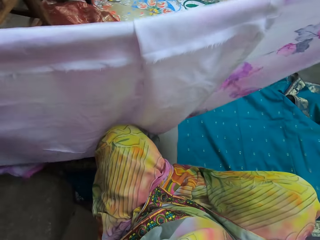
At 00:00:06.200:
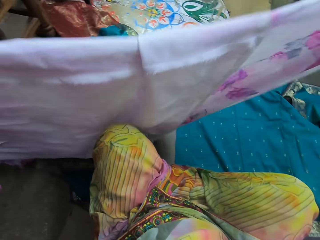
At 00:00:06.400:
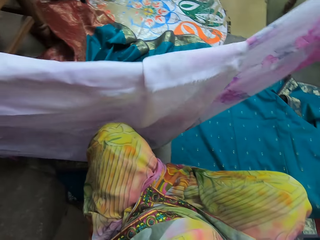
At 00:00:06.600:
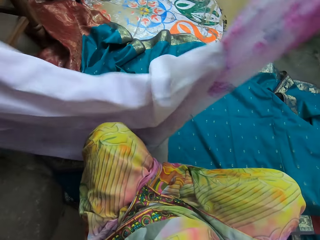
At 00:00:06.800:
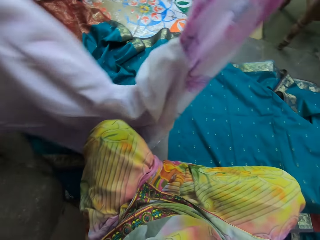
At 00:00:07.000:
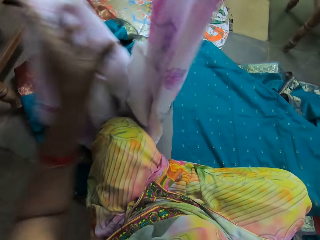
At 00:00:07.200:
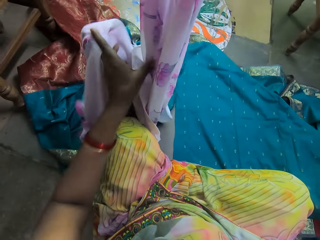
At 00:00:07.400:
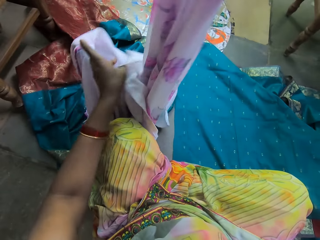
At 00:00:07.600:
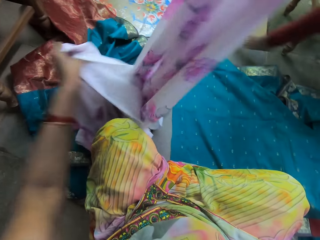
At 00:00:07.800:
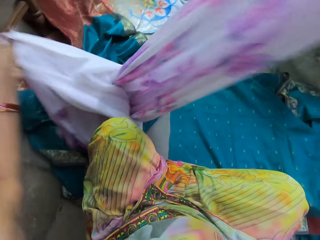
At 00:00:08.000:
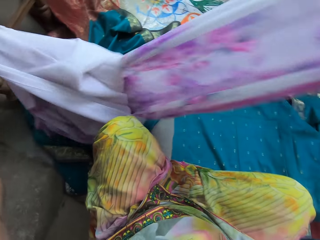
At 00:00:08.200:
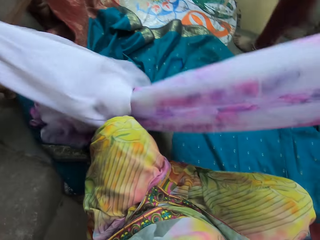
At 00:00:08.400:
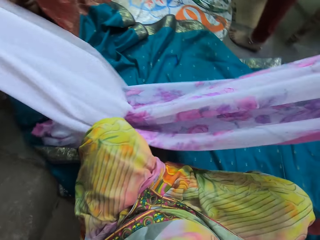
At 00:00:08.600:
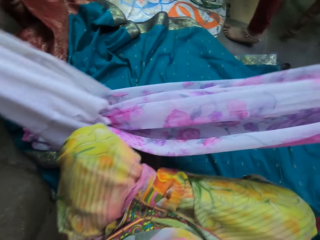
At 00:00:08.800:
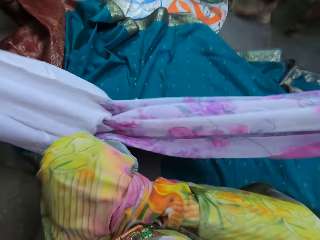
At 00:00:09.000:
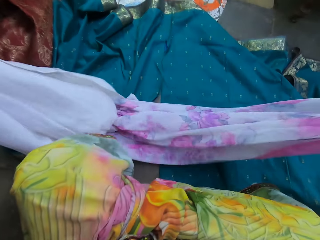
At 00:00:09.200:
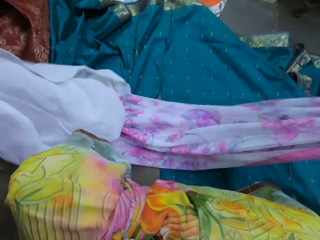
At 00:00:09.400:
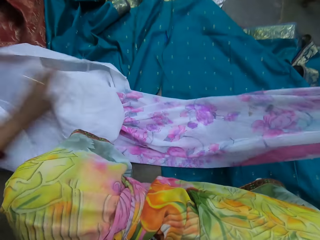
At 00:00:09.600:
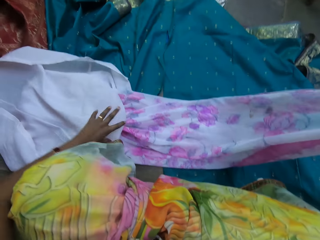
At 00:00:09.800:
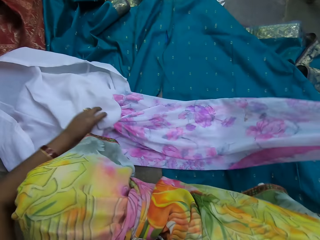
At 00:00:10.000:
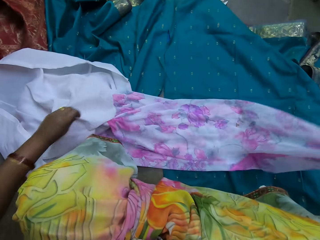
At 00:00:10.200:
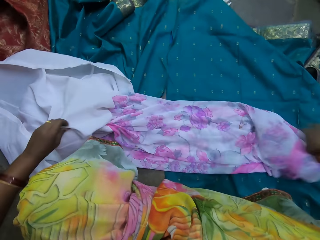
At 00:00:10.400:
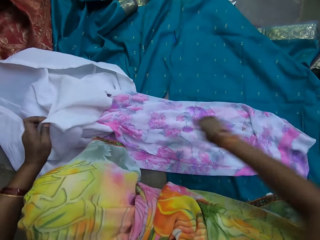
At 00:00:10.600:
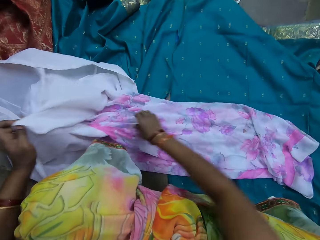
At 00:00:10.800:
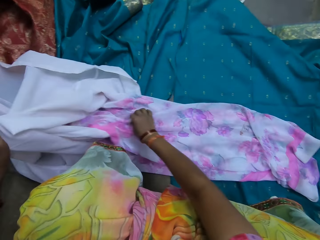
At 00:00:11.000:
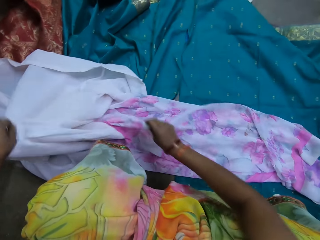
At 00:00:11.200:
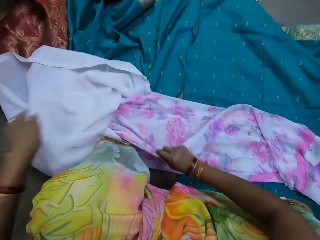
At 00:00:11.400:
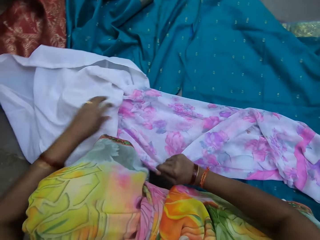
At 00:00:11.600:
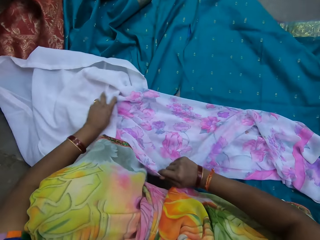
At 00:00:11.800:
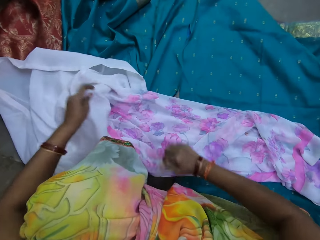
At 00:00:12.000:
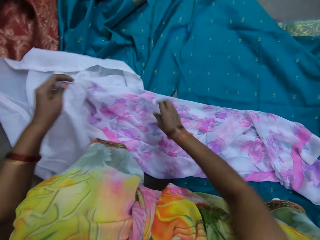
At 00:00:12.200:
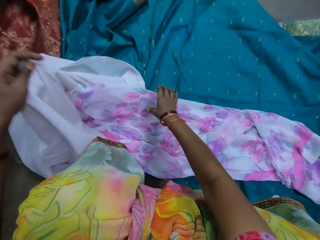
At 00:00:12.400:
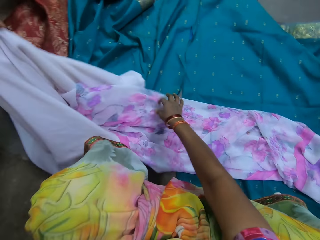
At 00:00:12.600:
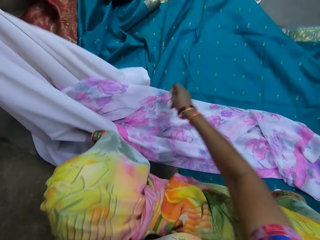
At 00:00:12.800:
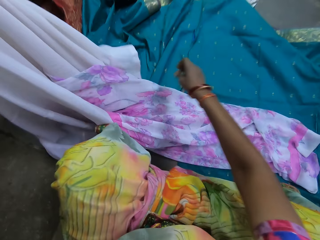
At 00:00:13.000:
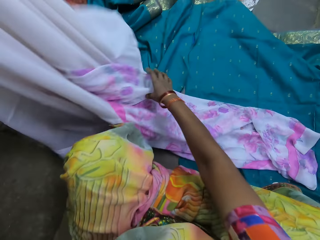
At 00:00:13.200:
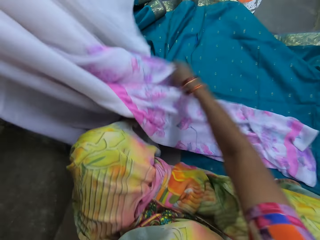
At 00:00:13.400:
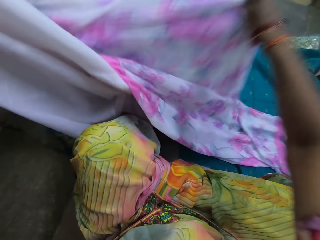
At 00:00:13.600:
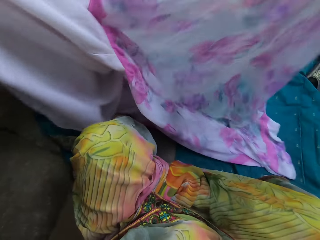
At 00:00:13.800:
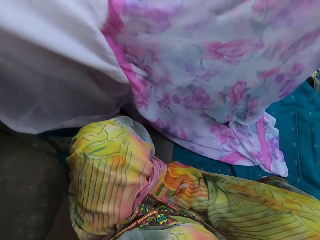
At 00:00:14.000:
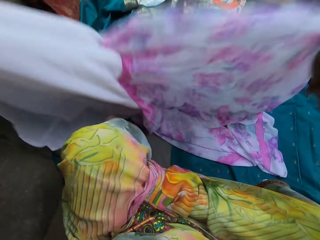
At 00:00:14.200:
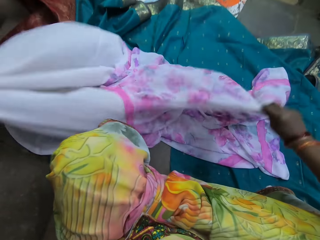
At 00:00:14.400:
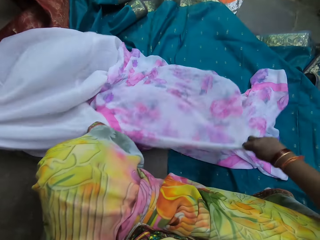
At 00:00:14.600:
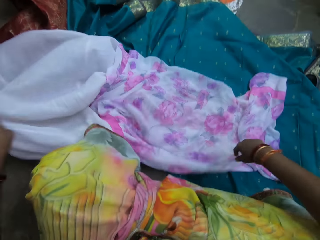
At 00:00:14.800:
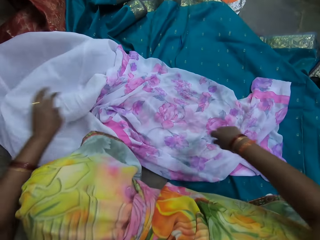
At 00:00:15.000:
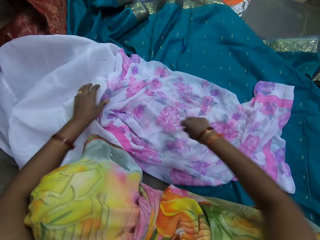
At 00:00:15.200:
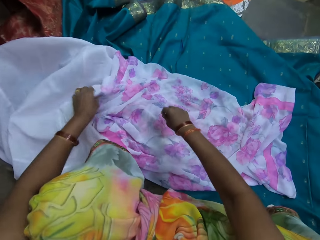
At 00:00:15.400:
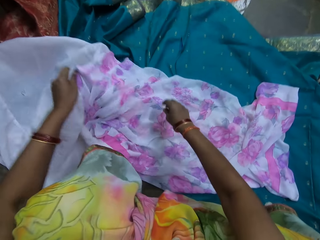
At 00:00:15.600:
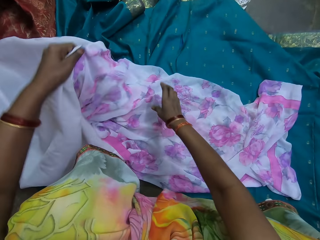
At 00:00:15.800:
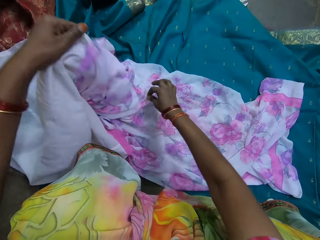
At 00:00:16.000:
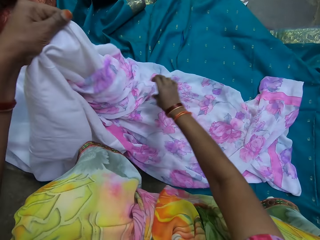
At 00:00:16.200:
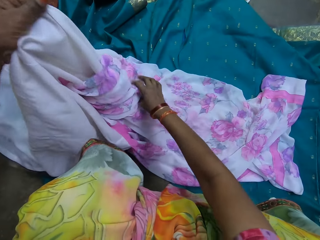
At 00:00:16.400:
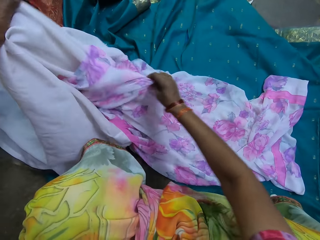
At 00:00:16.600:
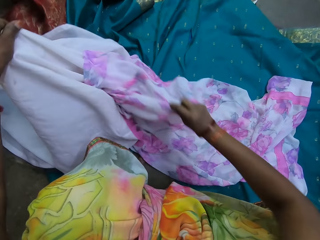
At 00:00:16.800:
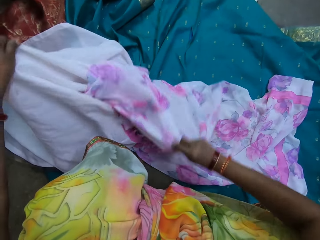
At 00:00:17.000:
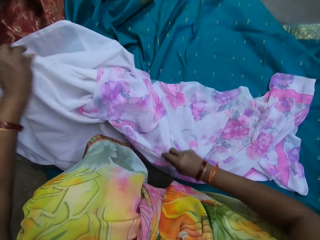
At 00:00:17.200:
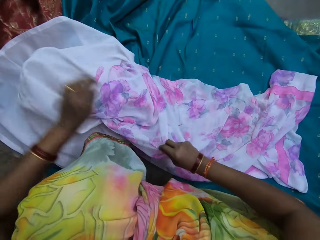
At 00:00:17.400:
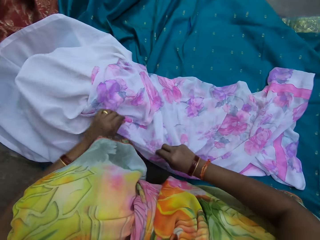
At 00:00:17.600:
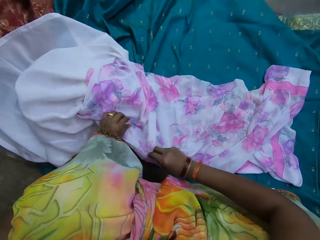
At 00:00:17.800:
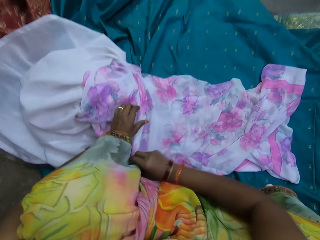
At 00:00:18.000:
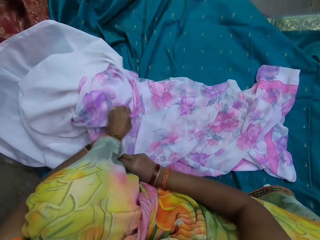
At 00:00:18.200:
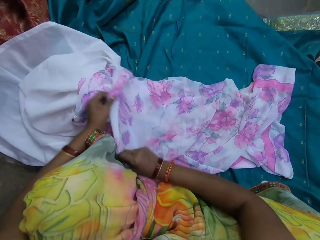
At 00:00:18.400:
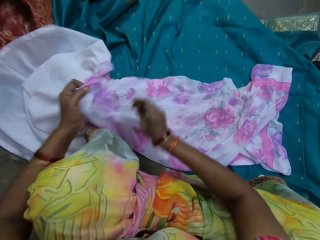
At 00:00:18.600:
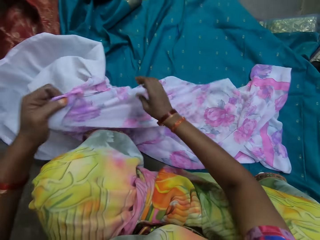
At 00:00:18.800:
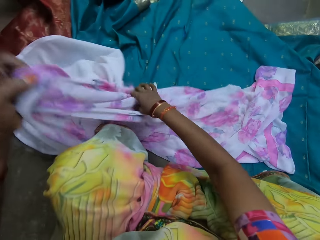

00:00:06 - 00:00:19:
A woman walks past the camera wearer. The camera wearer places the cloth on the floor with her left hand. She moves the cloth on the floor with her left hand. She places the cloth on the floor with her right hand. She moves the cloth on the floor with her right hand. She lifts the cloth from the floor with her left hand. She lifts the cloth from the floor with her right hand. She places the left cloth on the floor with her left hand. She places the cloth on the floor with her right hand. She moves the cloth on the floor with her left hand. She moves the cloth on the floor with her right hand. She moves the cloth on the floor with both hands.

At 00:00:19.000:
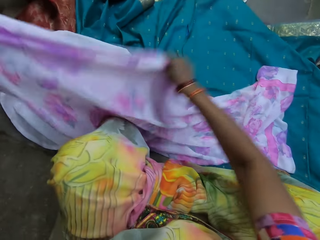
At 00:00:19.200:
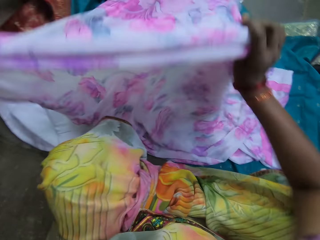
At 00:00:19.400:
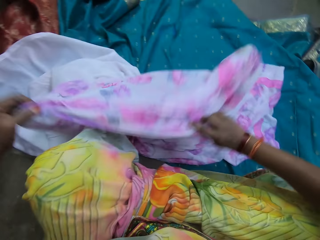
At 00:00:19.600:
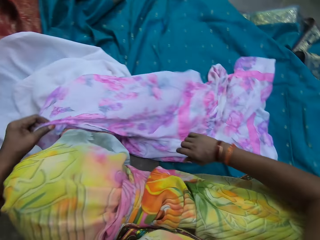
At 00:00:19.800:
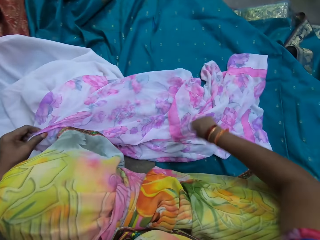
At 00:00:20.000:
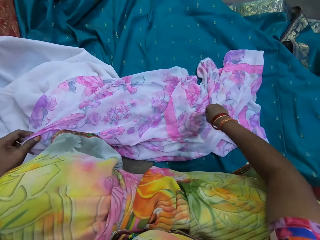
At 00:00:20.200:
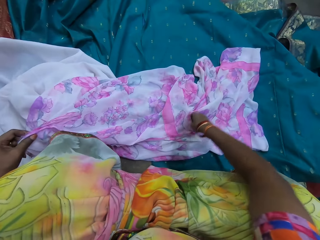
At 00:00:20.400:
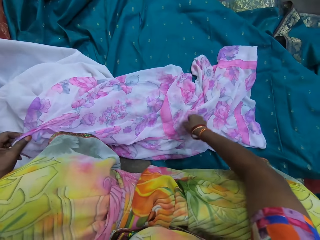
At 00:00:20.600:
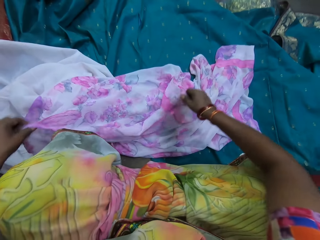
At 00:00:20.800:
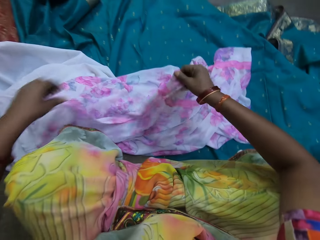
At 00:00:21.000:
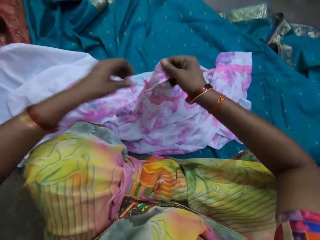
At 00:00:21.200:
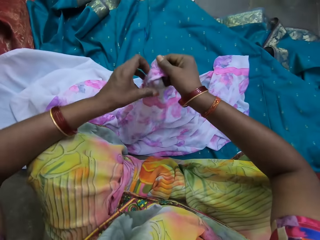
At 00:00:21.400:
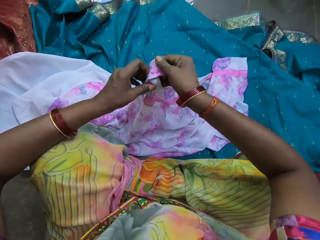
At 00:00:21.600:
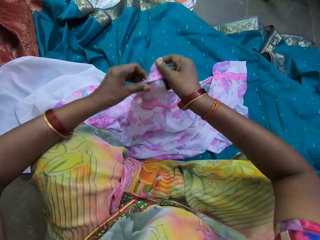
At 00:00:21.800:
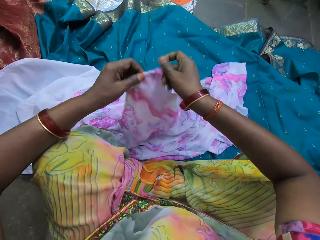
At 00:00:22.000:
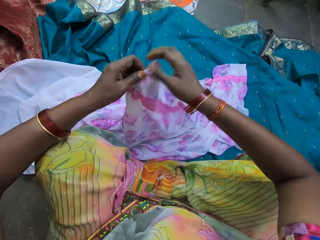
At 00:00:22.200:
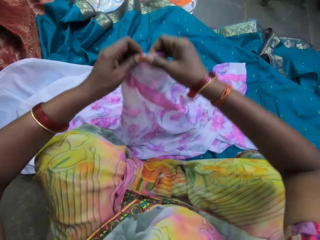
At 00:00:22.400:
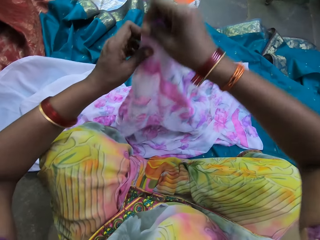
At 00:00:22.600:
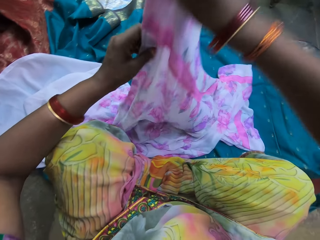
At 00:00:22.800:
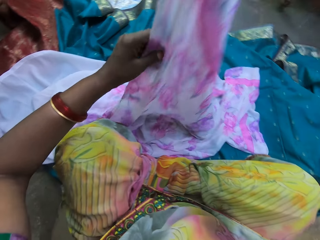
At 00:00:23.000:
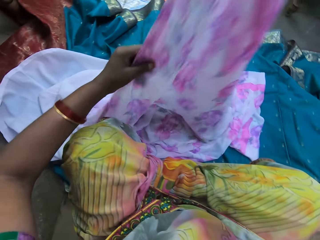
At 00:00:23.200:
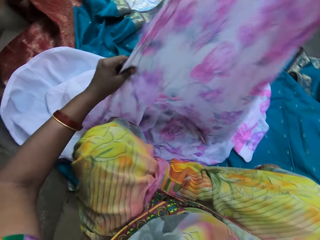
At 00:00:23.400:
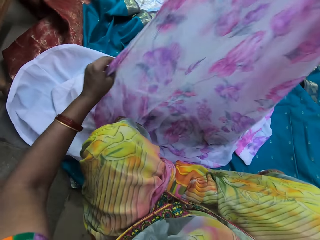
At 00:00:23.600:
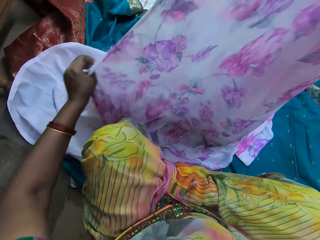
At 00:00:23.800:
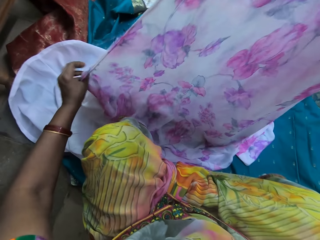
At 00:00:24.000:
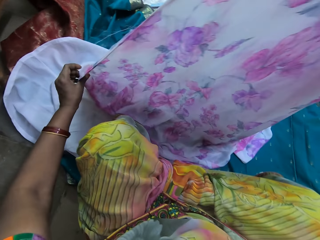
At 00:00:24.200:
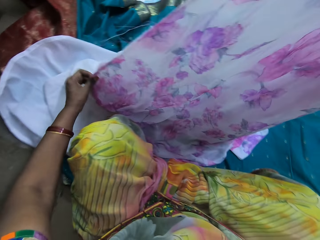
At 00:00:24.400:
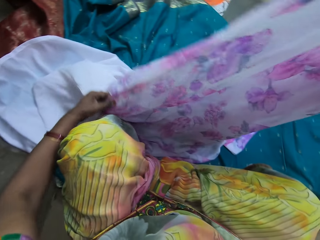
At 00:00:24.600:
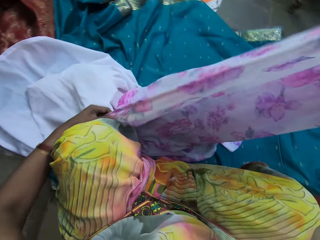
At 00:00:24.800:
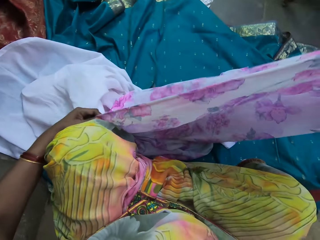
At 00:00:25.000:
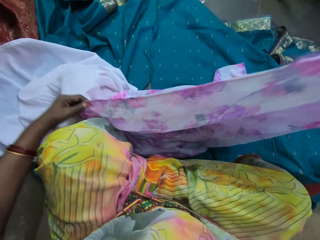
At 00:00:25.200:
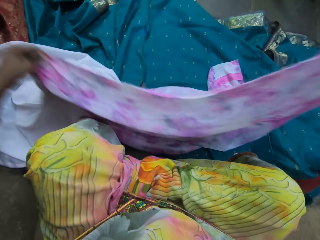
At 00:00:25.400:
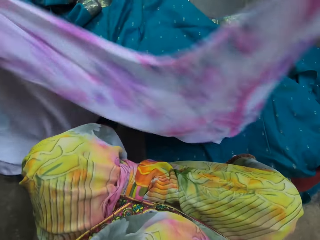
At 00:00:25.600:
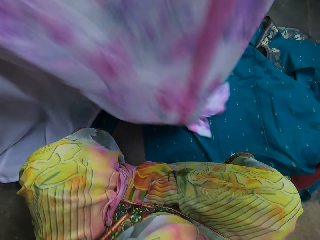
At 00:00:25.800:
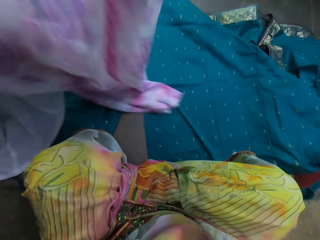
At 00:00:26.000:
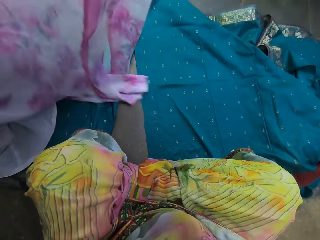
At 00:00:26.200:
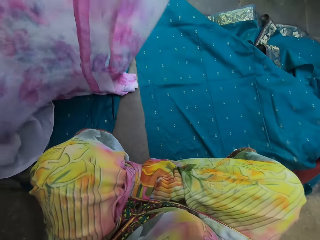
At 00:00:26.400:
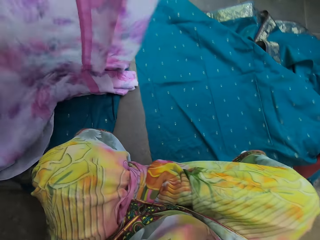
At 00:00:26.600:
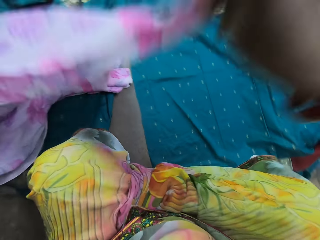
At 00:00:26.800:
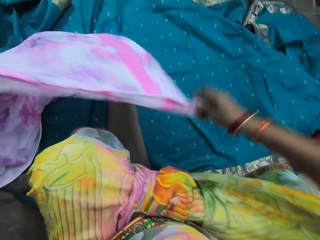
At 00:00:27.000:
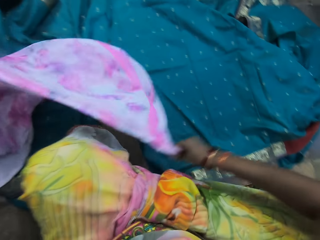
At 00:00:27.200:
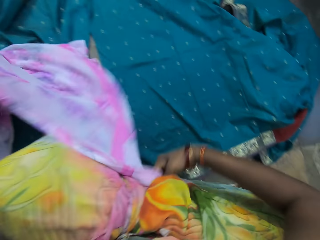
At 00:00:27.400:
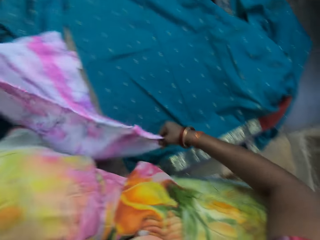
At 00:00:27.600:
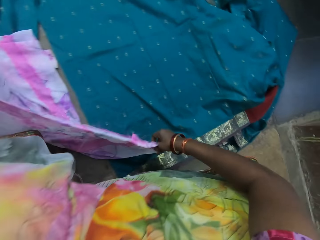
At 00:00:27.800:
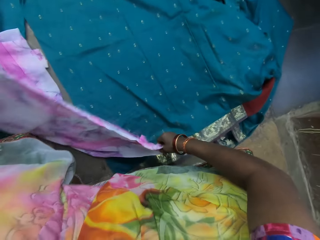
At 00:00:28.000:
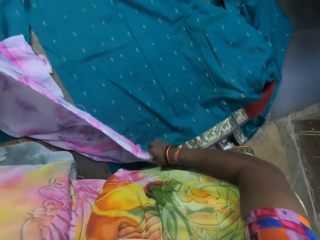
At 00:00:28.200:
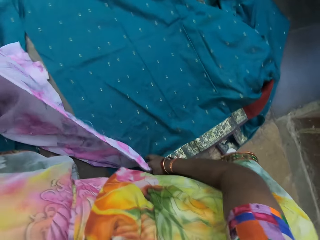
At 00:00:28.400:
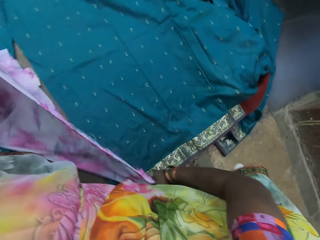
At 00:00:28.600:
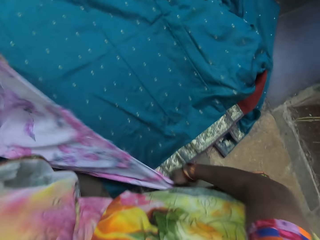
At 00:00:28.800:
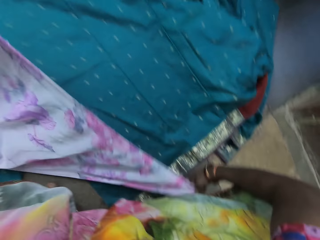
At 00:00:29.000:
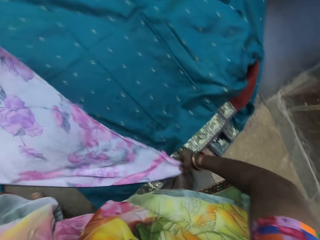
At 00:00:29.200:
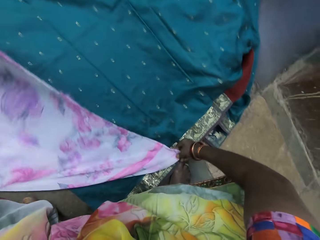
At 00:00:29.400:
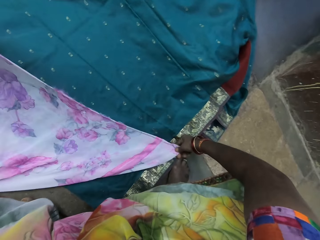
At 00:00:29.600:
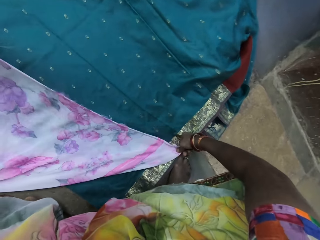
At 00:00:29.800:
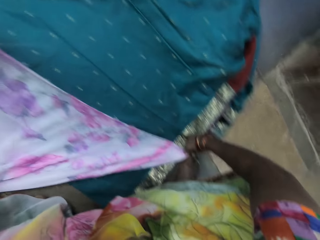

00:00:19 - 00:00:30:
The camera wearer lifts the cloth from the floor with both hands. She places the cloth on the floor with both hands. She lifts the cloth from the floor with her right hand. She holds the cloth with both hands. She places the cloth on the green cloth with her right hand.
